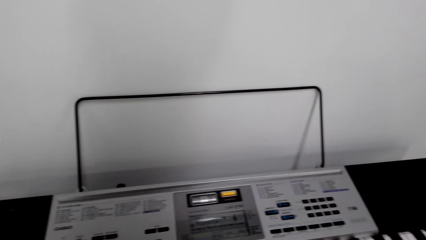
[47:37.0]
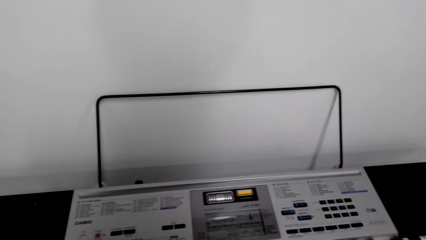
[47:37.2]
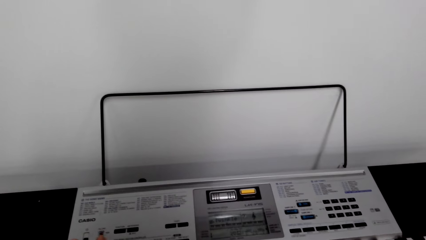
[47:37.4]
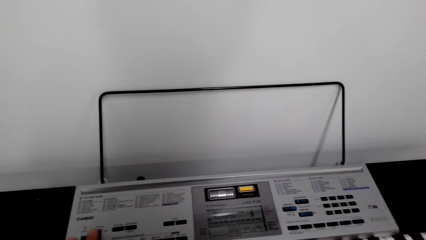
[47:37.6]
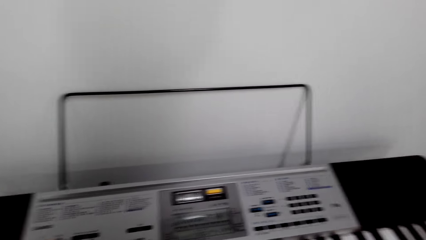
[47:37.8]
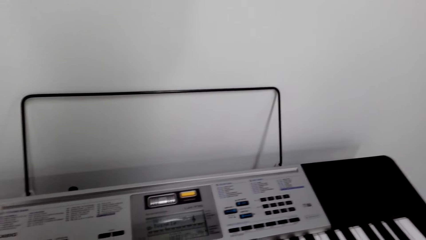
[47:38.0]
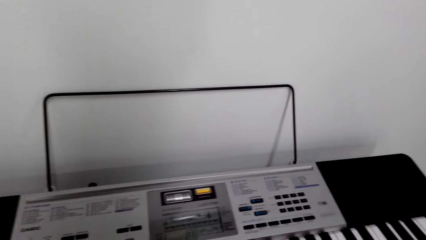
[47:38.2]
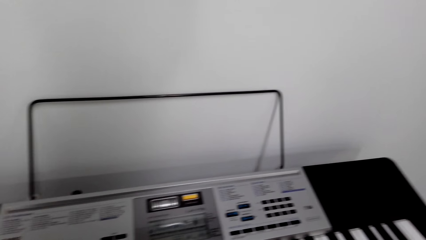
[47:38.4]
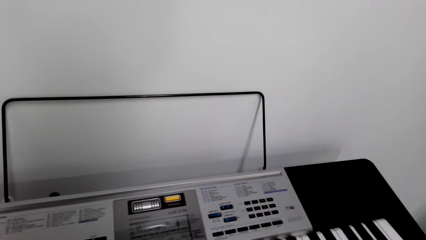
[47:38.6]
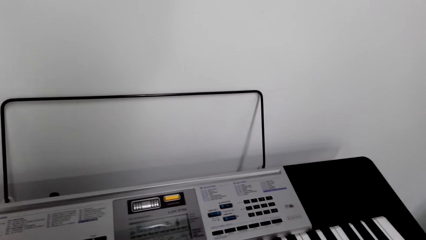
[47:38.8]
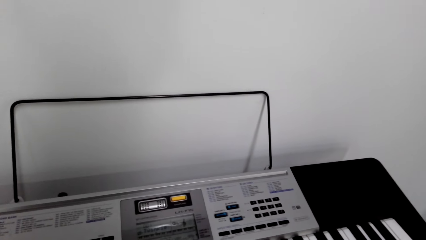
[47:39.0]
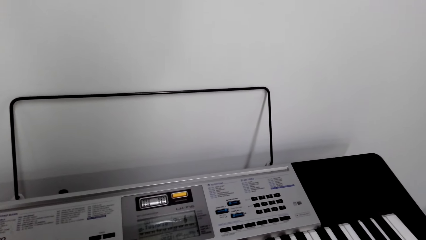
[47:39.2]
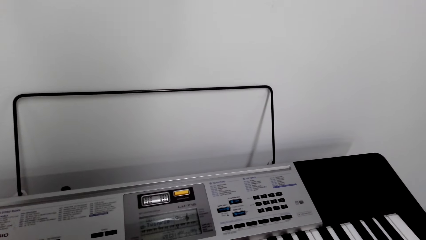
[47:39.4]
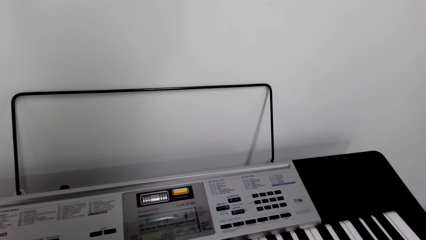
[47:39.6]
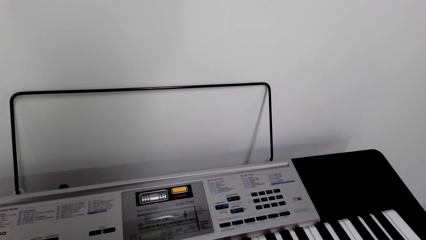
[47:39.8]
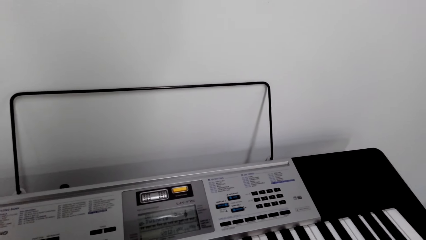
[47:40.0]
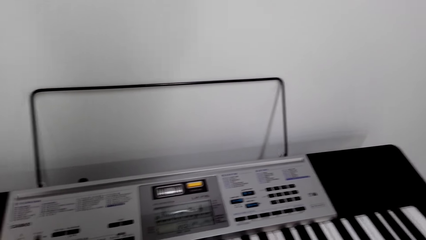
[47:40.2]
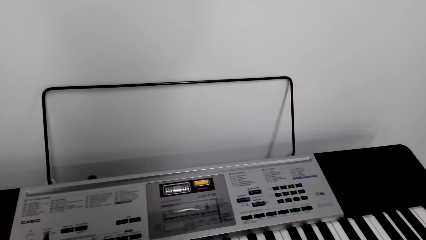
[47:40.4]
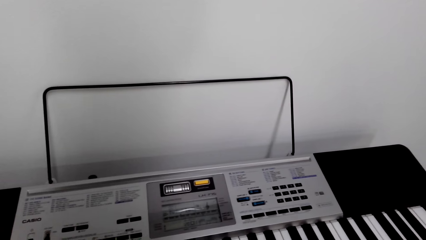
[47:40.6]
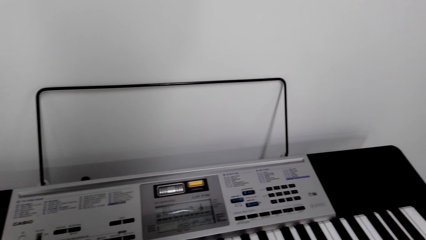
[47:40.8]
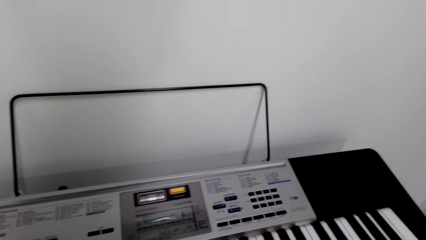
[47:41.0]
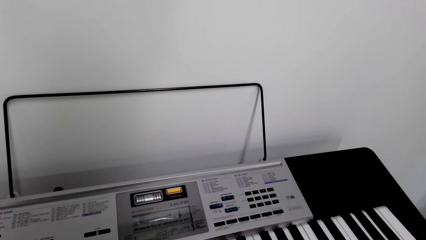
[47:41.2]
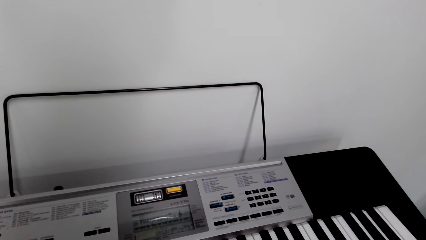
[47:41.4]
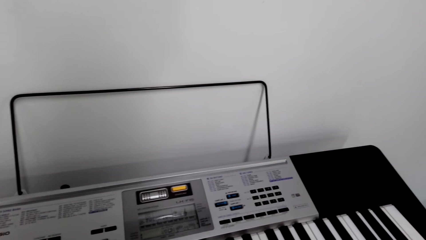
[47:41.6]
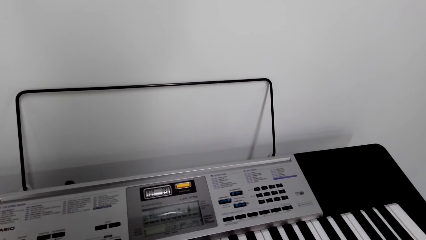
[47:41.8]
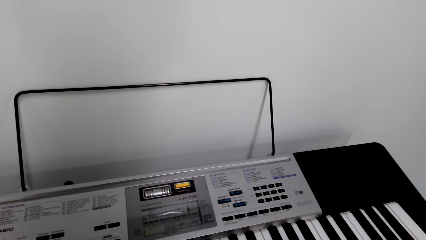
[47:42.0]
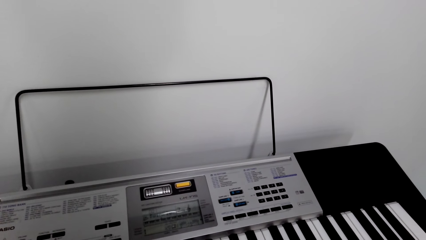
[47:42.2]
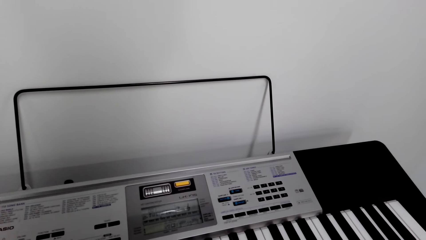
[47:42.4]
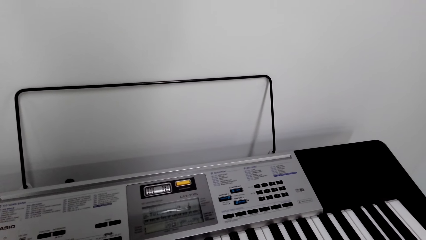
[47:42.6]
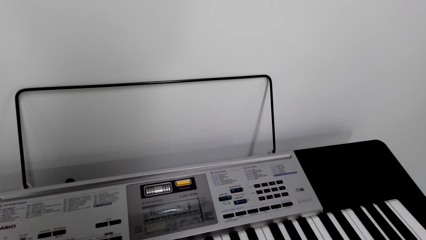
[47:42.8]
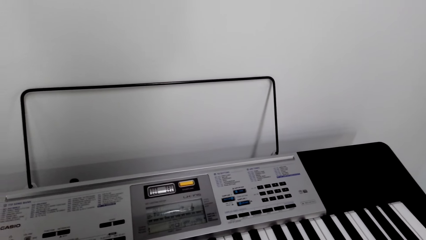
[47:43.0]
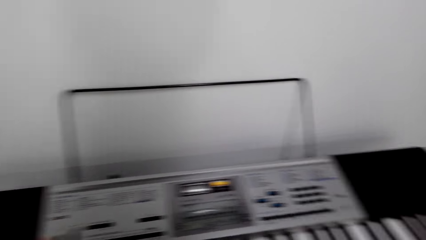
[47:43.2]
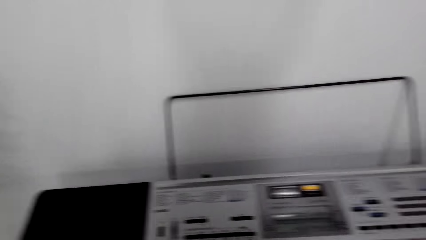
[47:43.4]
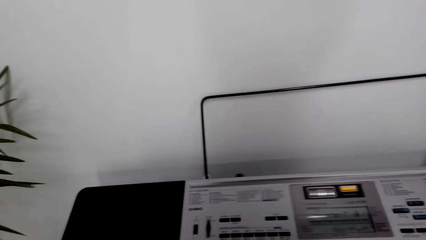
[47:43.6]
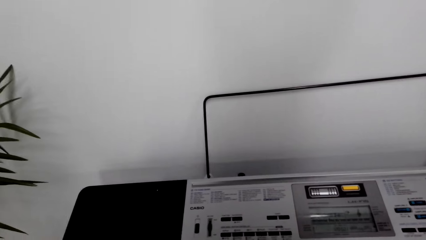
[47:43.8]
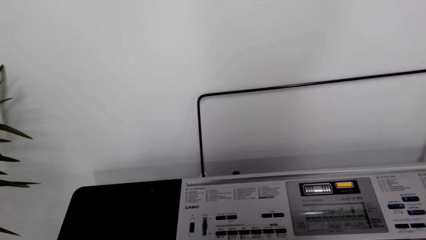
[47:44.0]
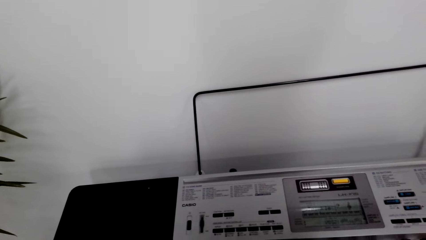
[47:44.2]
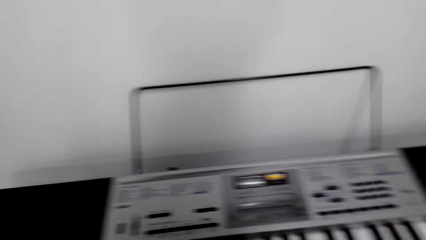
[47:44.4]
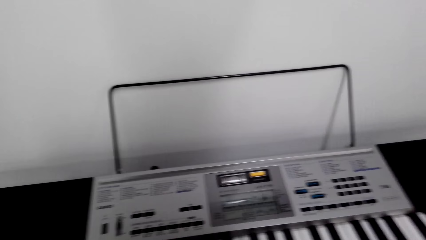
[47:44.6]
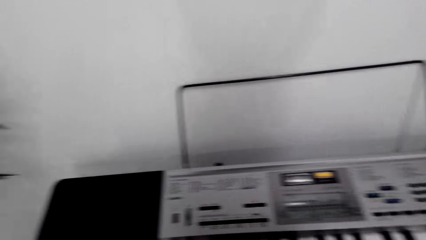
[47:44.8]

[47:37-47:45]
The camera wearer plays the piano.

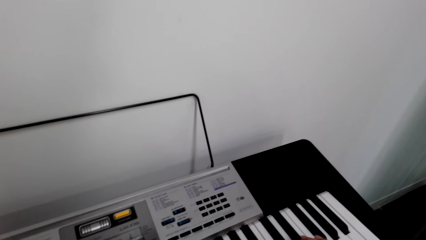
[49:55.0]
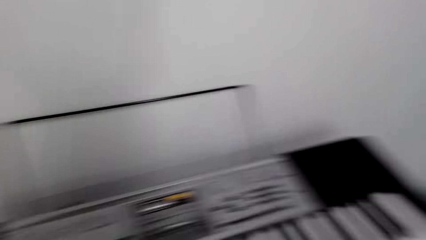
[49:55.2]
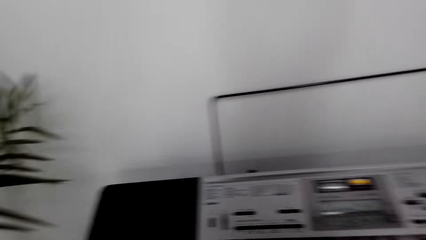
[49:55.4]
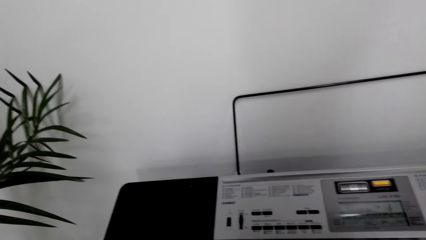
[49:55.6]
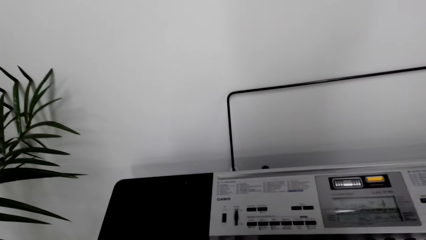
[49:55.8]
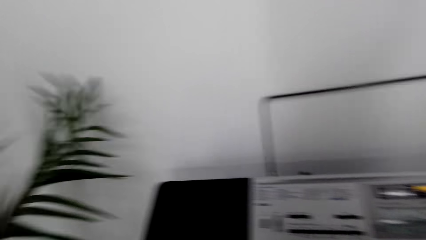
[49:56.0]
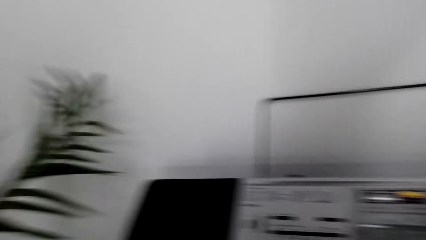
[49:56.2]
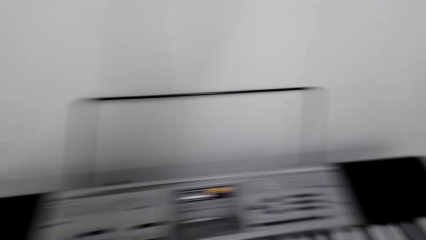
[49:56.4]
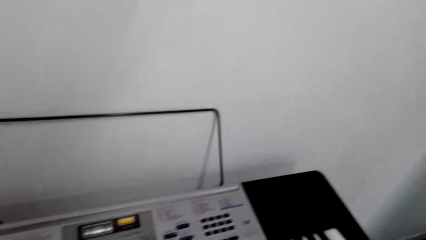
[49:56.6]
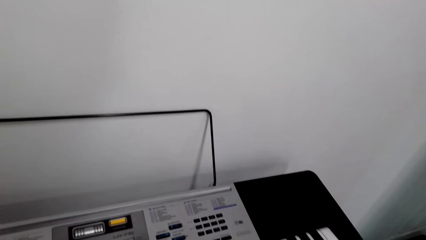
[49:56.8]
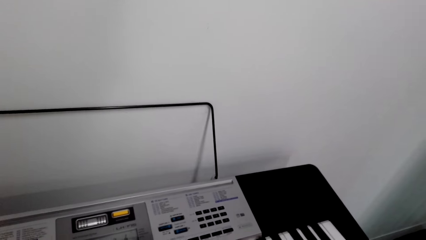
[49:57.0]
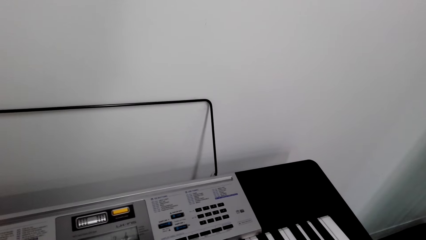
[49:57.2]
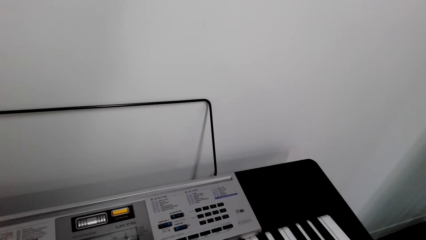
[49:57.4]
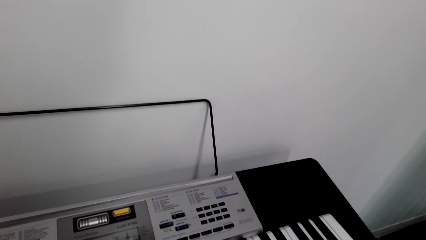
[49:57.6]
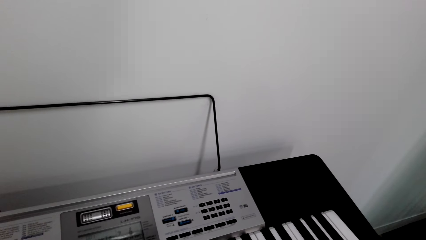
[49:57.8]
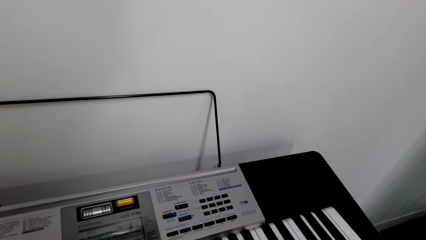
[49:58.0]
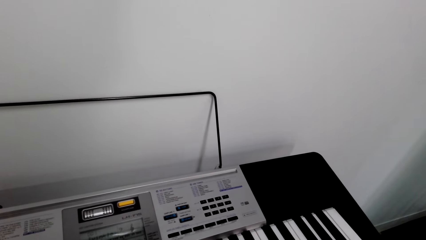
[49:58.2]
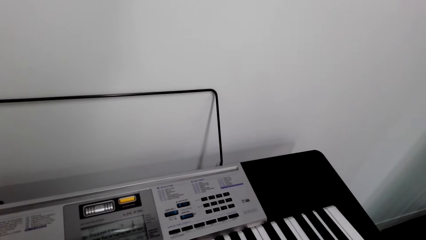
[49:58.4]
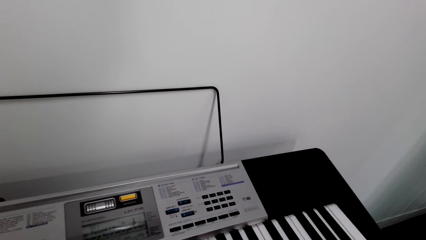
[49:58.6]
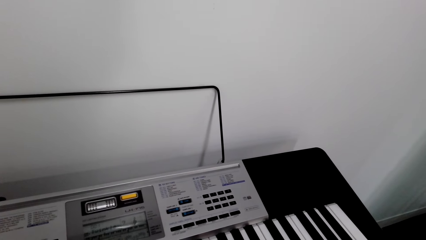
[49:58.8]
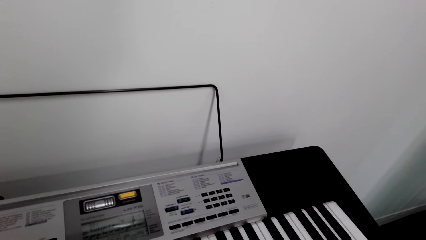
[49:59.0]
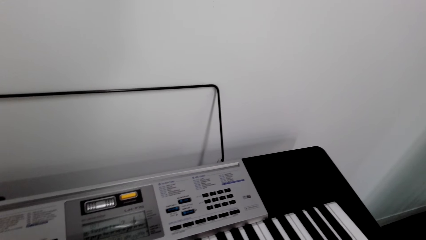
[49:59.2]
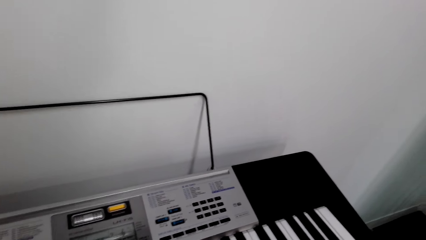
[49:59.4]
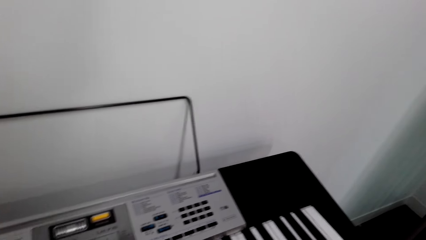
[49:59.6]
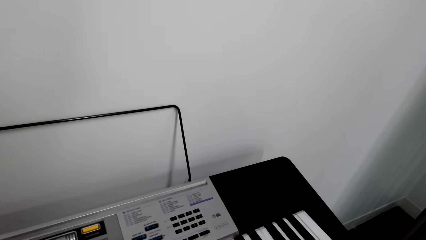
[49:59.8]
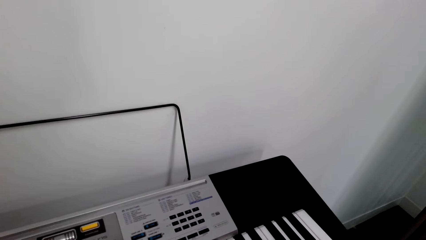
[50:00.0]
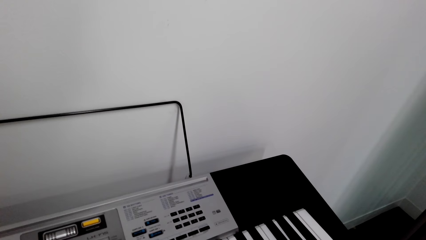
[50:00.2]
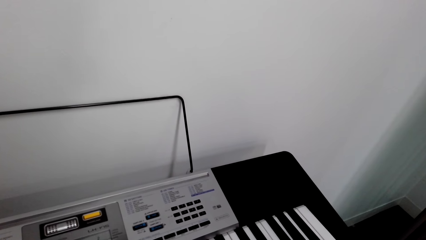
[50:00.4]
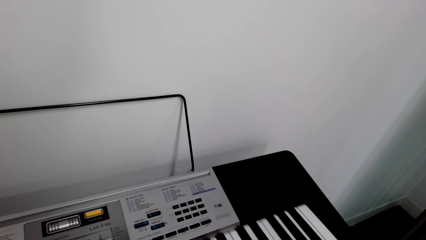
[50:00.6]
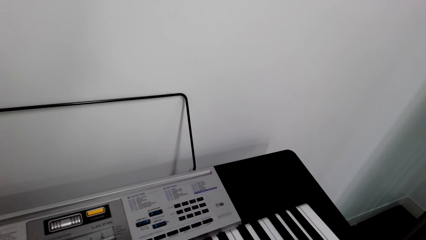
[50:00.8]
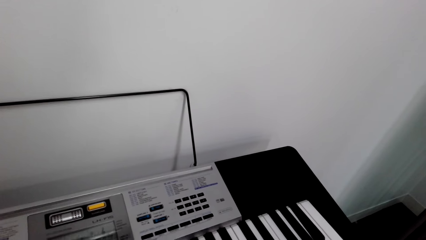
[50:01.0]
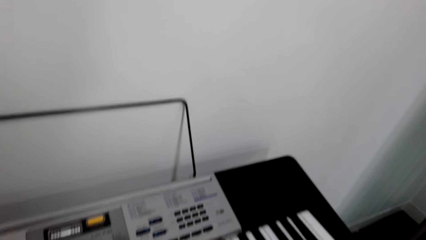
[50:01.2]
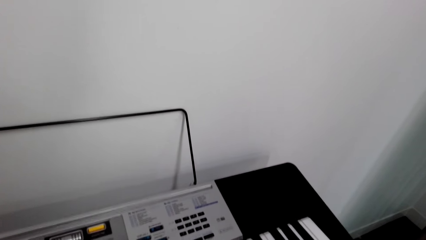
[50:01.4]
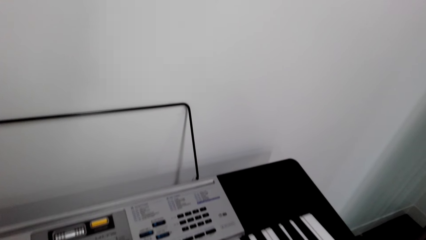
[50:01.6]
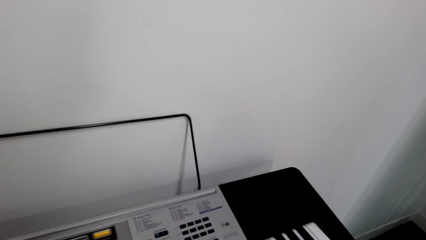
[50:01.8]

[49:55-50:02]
The camera wearer talks to herself.
